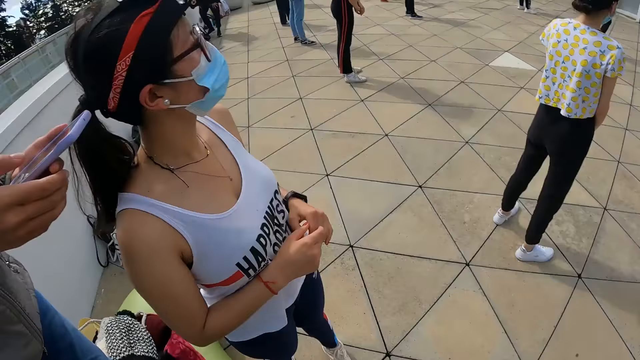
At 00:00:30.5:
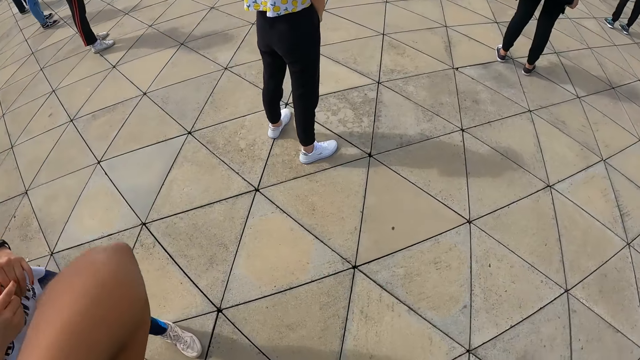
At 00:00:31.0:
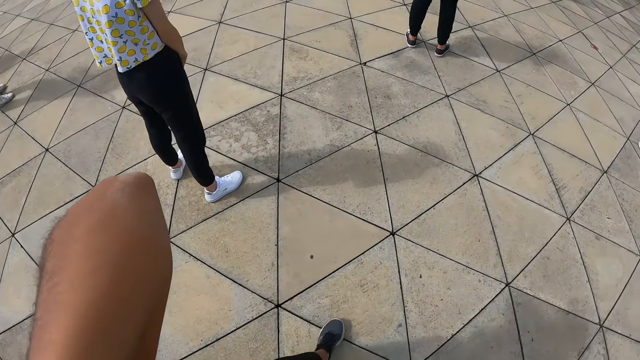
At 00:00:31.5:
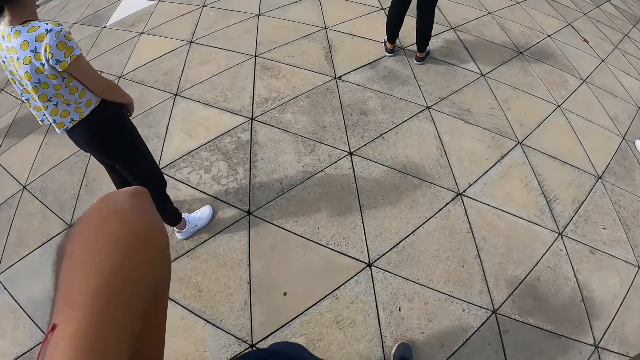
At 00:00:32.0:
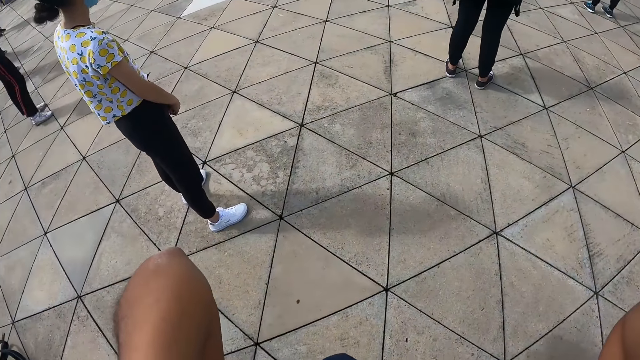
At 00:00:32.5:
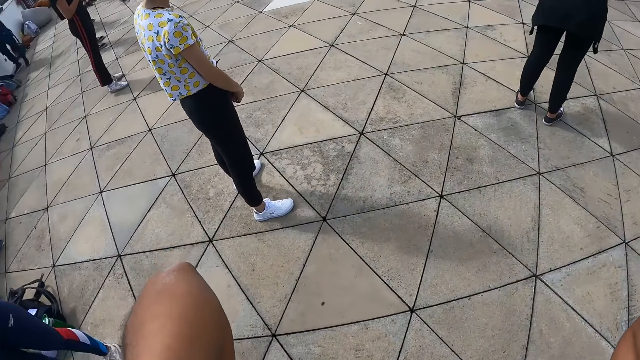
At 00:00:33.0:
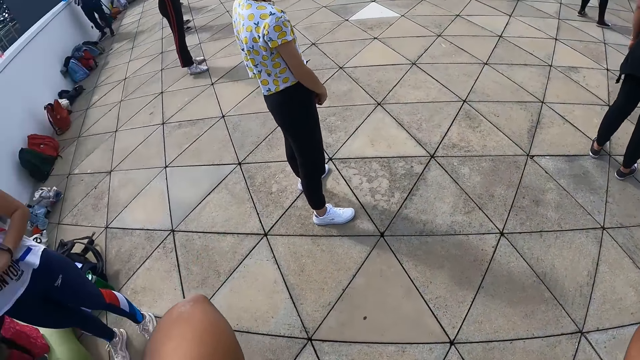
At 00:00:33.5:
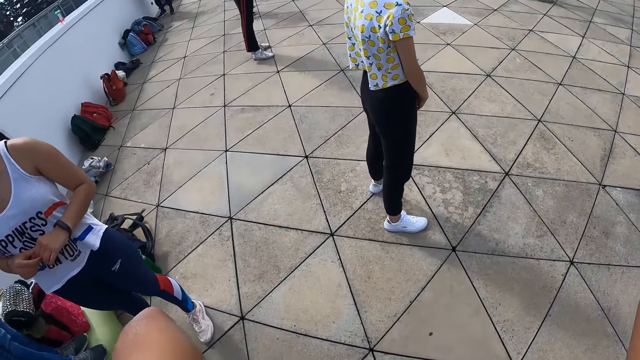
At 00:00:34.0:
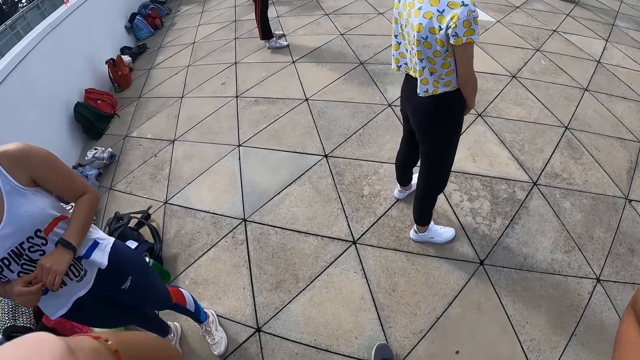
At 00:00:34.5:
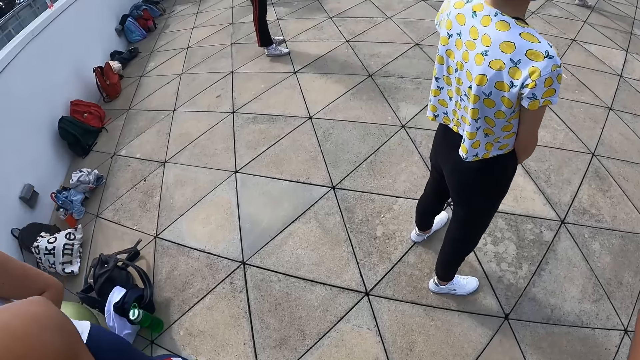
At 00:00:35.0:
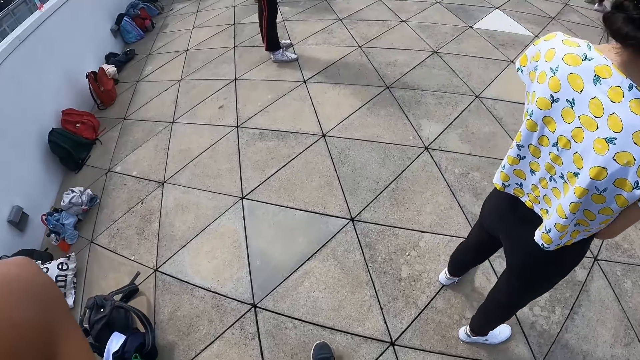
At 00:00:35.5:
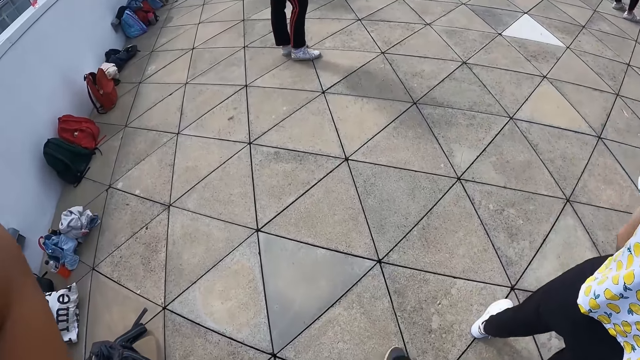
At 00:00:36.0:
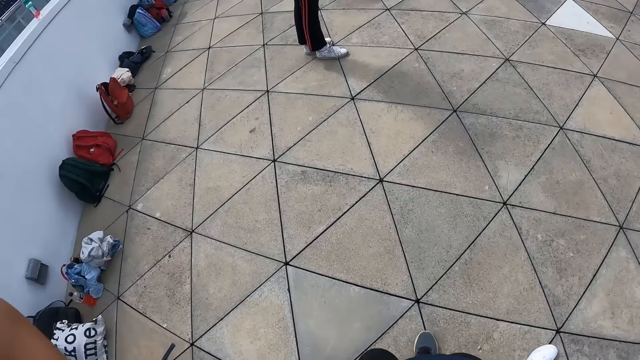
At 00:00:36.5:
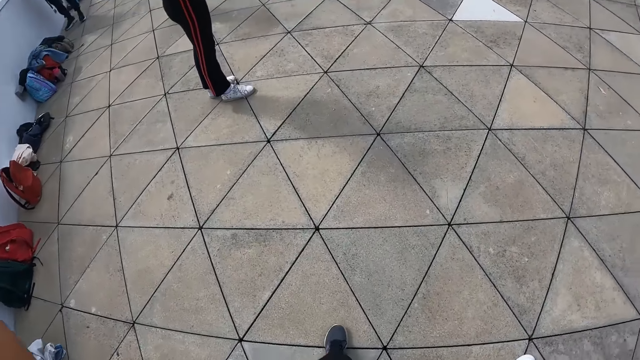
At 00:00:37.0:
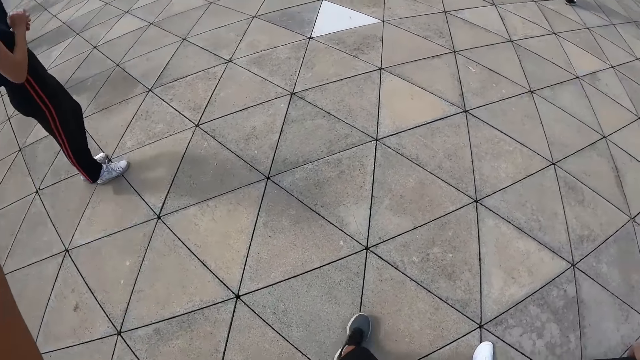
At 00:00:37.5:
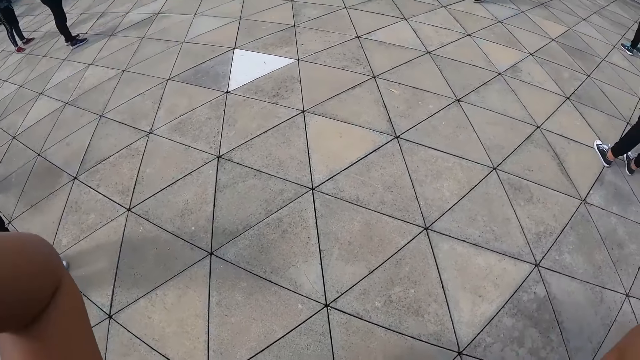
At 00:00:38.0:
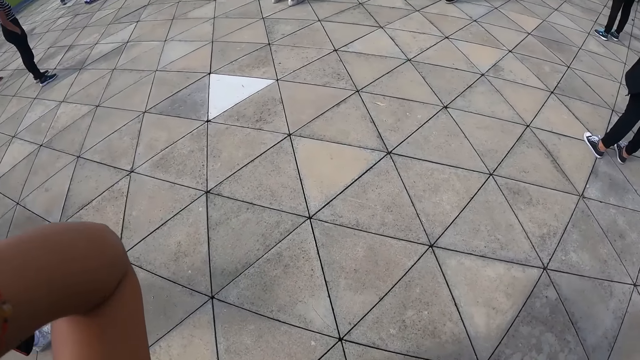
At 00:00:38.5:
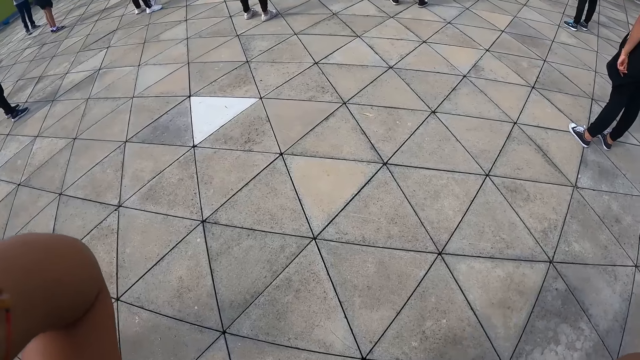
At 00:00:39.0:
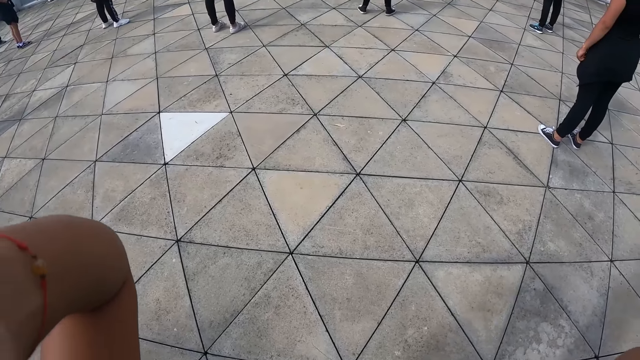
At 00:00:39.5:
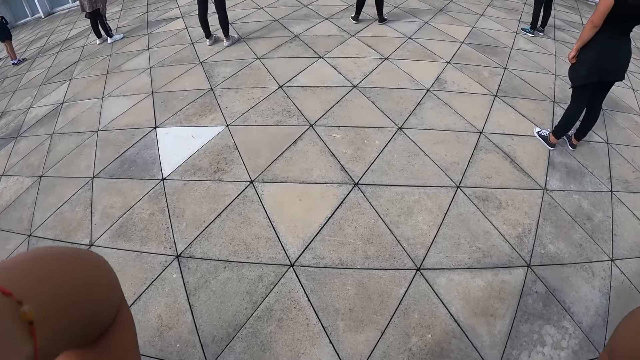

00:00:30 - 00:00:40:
The man operates the phone with his hands. The camera wearer adjusts the camera. They walk around.

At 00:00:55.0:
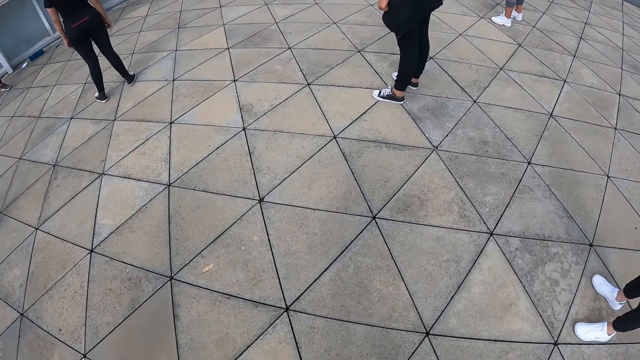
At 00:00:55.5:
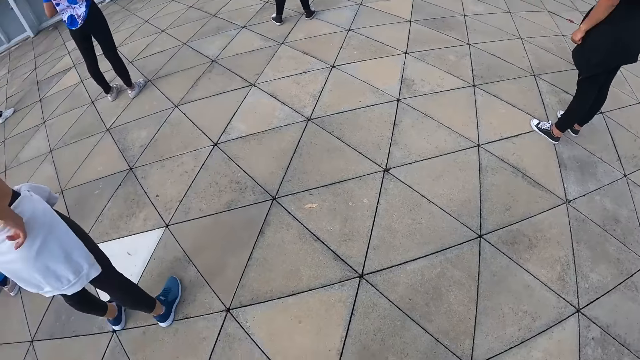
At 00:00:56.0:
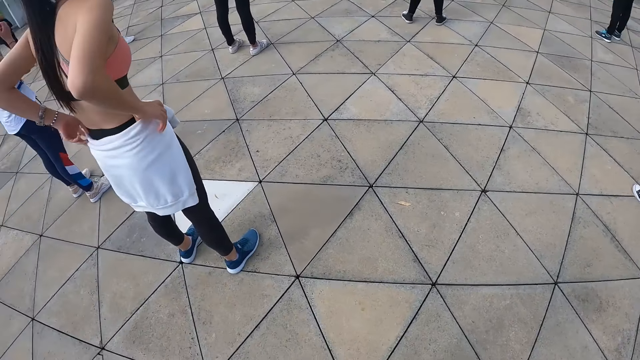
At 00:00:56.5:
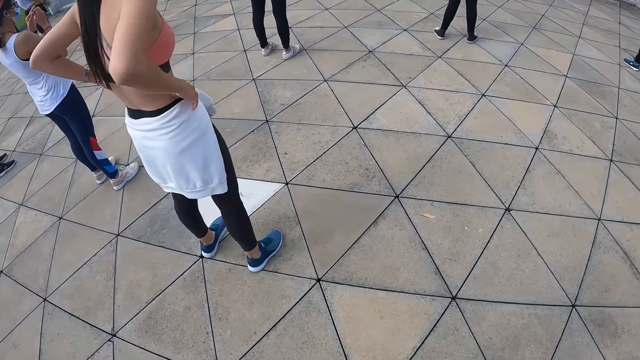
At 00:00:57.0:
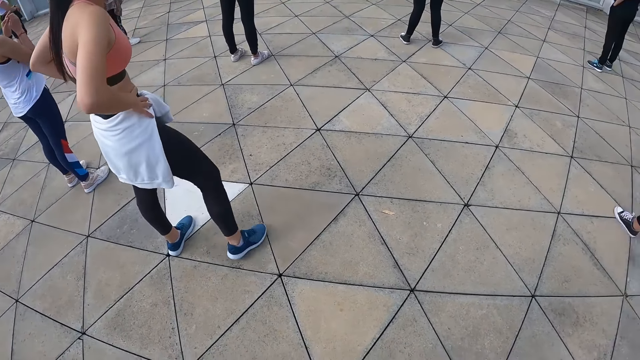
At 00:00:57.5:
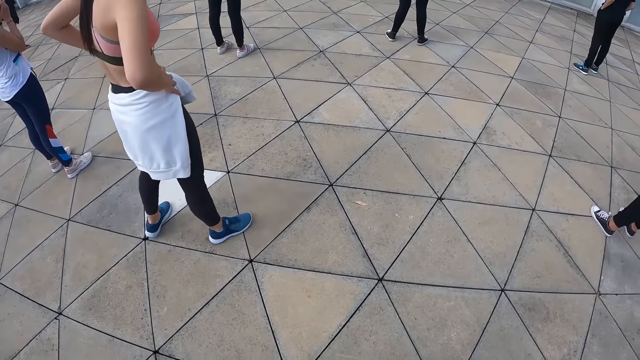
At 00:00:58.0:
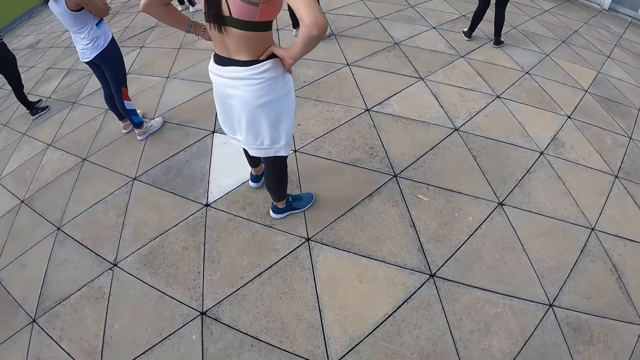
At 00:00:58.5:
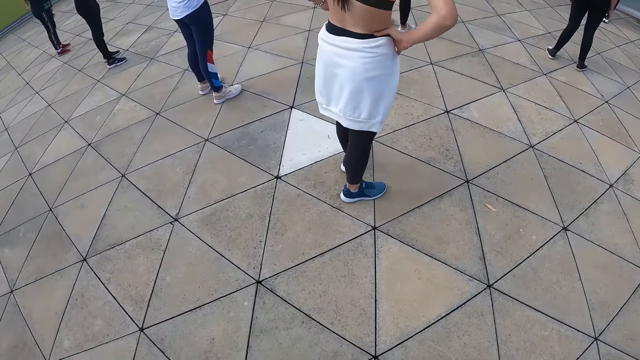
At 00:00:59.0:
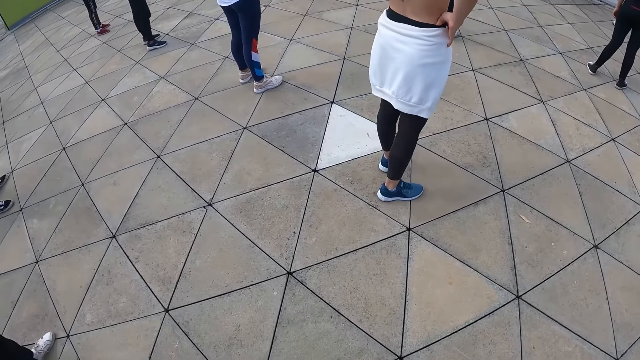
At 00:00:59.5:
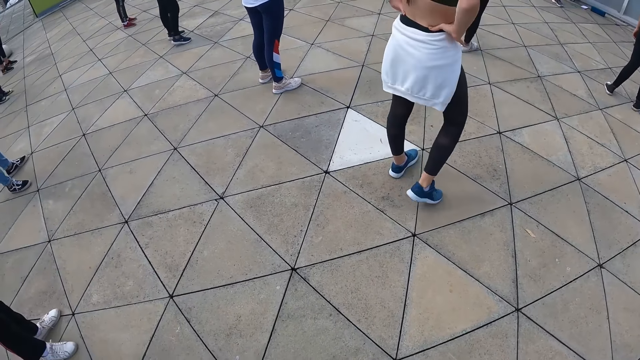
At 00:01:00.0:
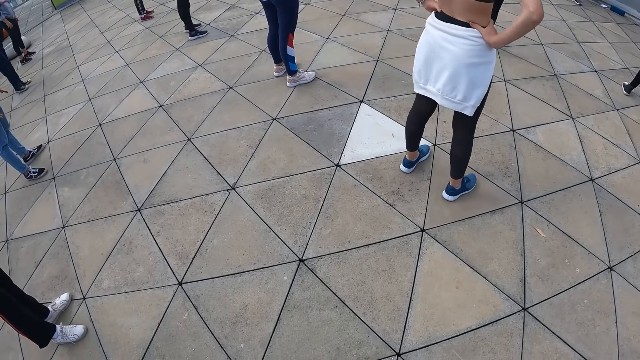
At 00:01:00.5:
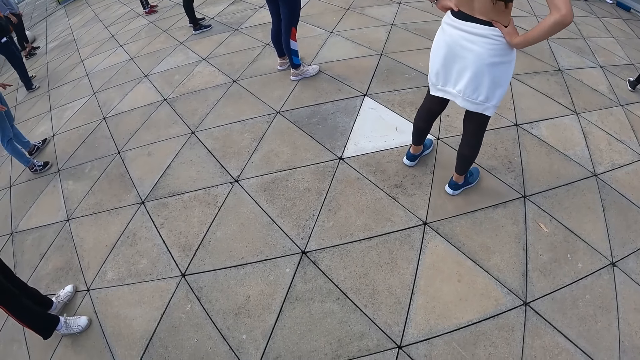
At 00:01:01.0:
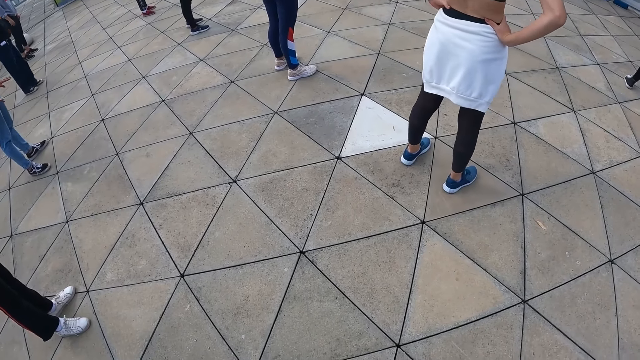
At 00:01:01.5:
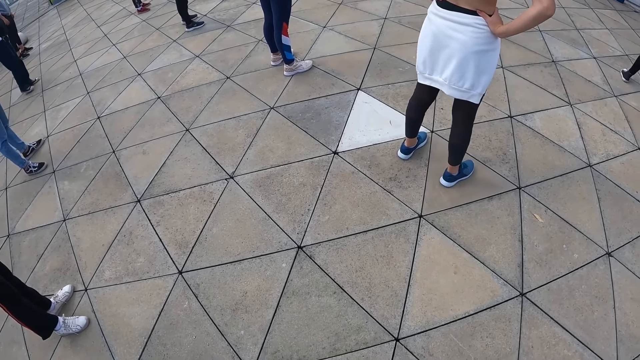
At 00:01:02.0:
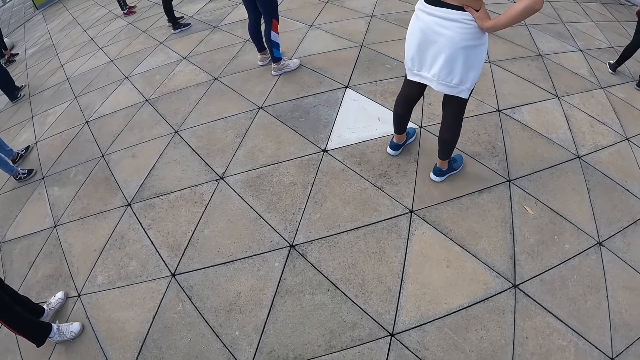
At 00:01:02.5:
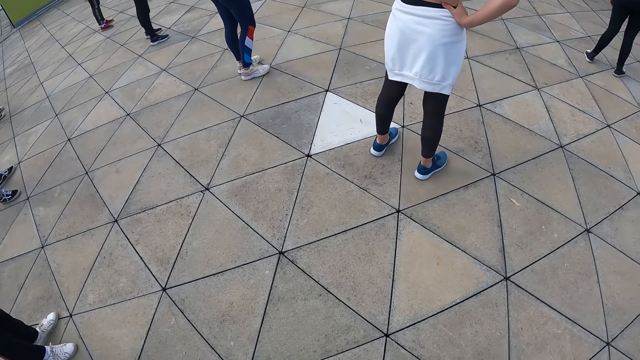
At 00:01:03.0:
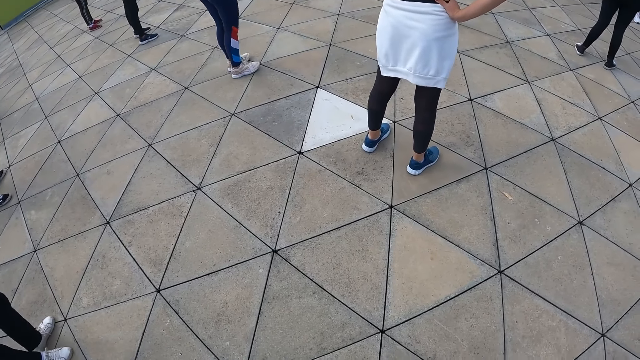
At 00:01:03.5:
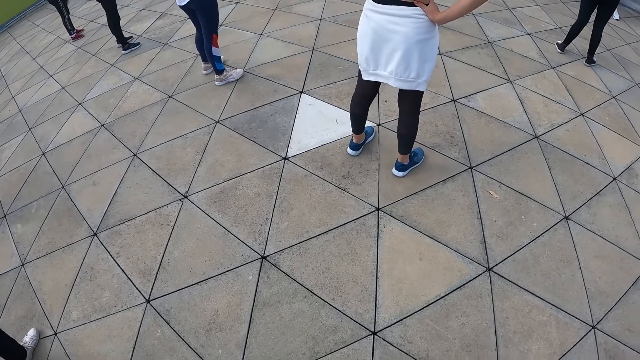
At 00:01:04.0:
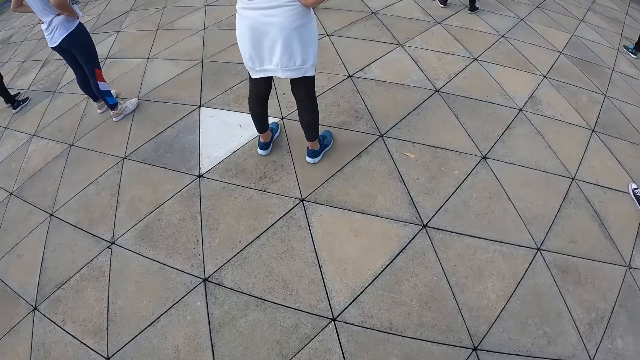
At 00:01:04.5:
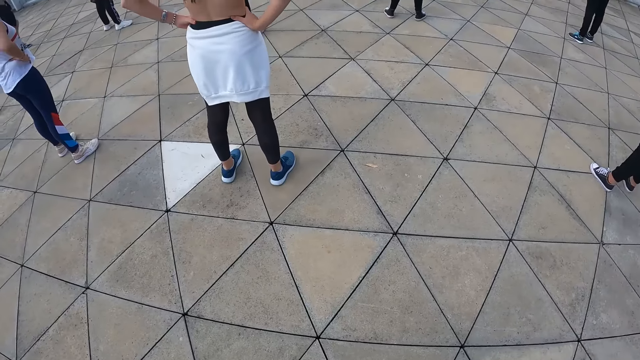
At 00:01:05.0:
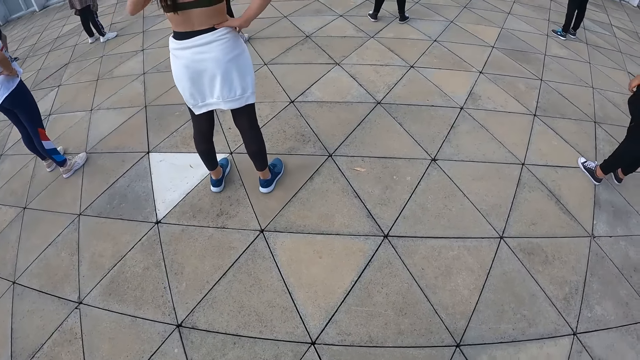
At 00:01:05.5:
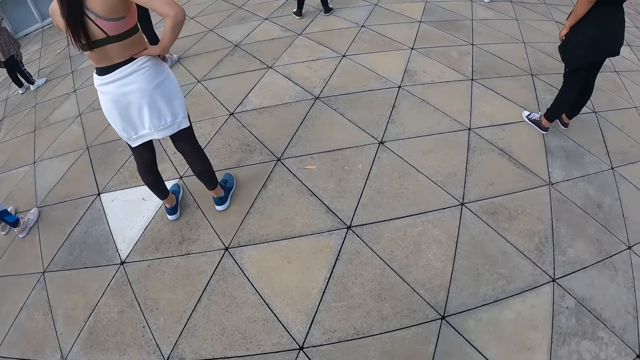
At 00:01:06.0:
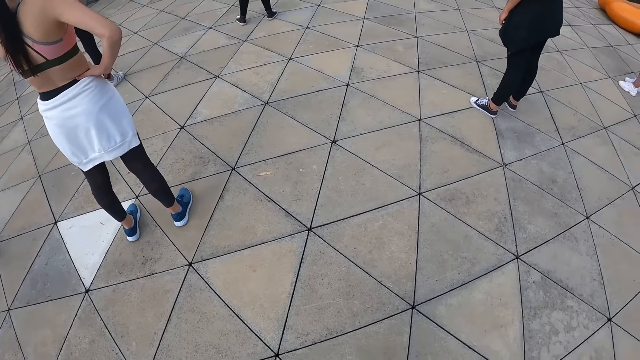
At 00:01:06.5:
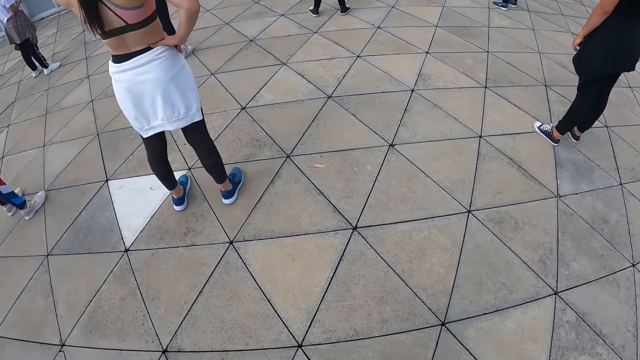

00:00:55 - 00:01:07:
A woman adjusts a cloth on her waist with her hands.
